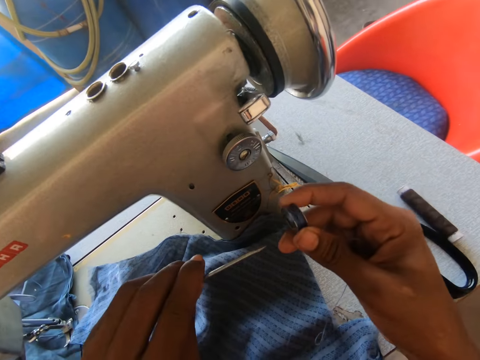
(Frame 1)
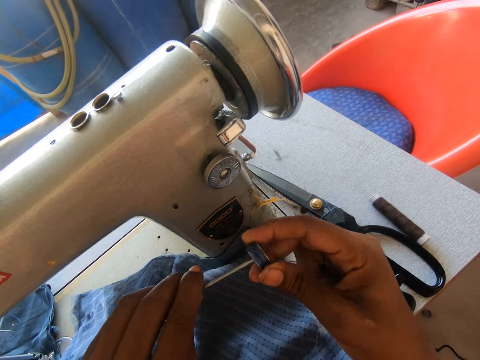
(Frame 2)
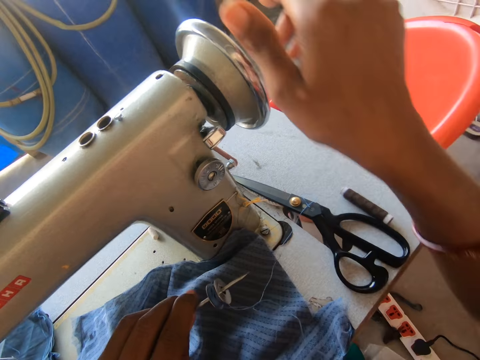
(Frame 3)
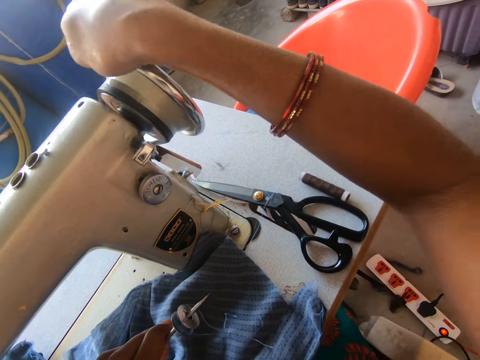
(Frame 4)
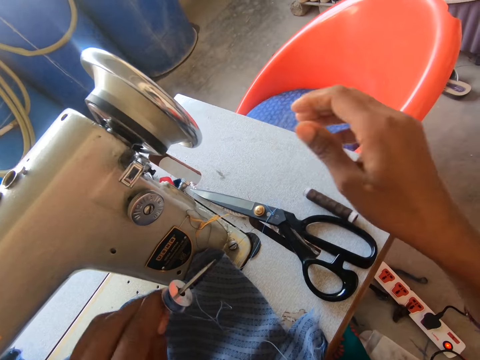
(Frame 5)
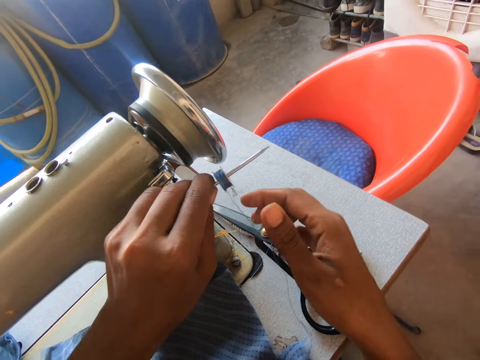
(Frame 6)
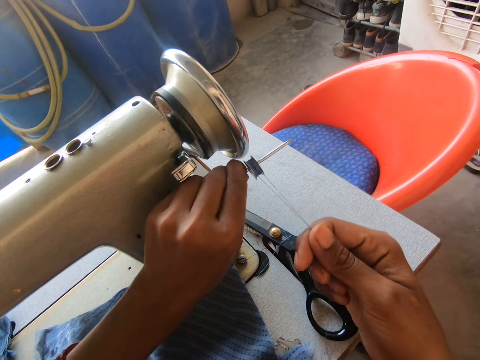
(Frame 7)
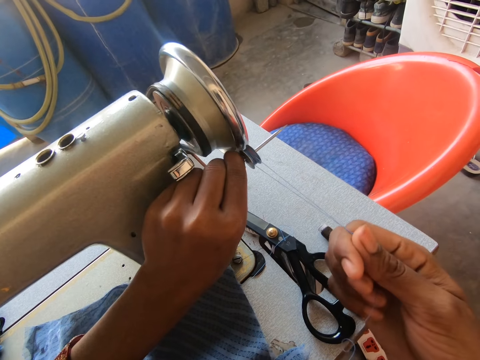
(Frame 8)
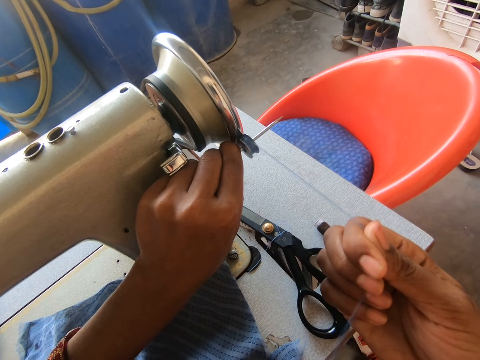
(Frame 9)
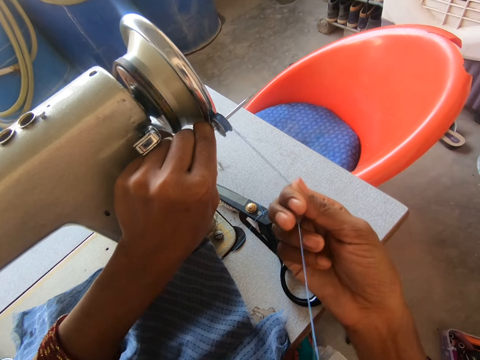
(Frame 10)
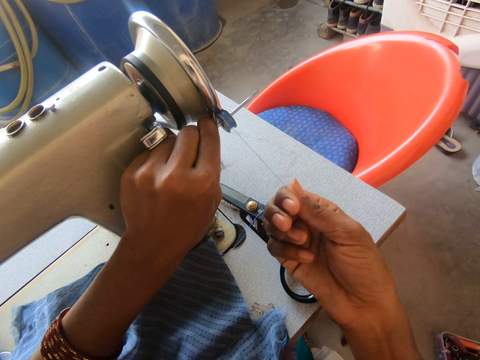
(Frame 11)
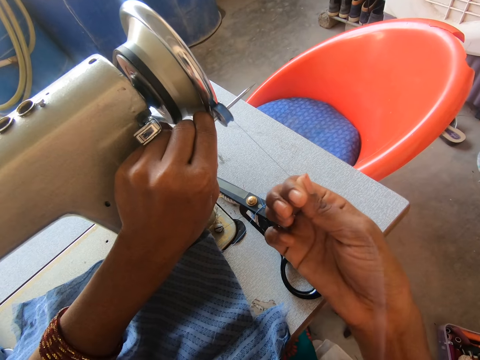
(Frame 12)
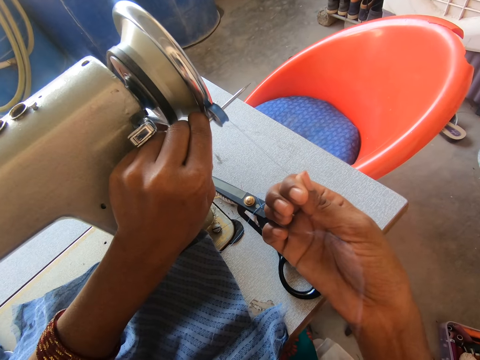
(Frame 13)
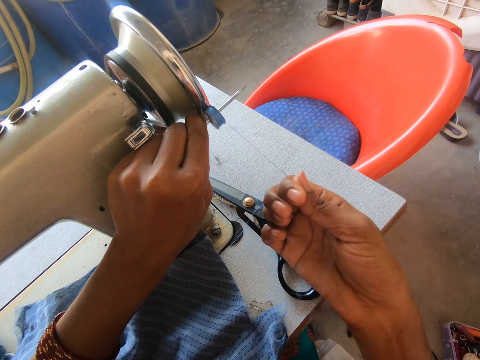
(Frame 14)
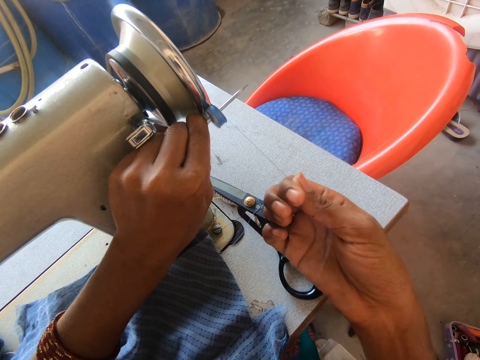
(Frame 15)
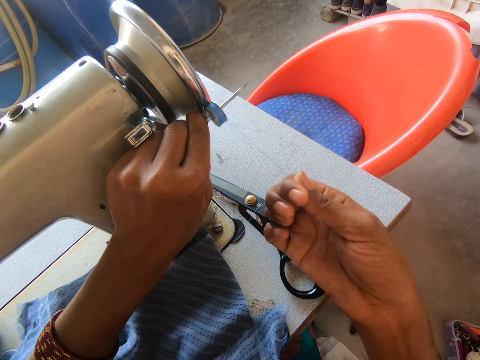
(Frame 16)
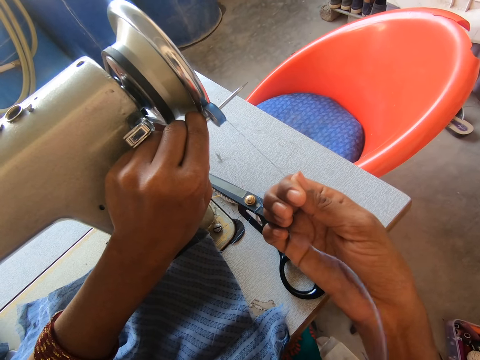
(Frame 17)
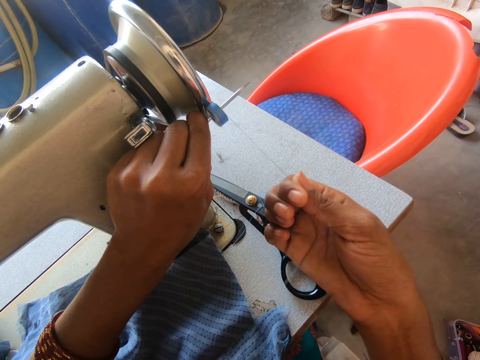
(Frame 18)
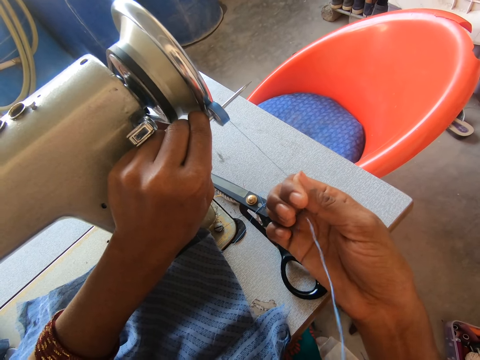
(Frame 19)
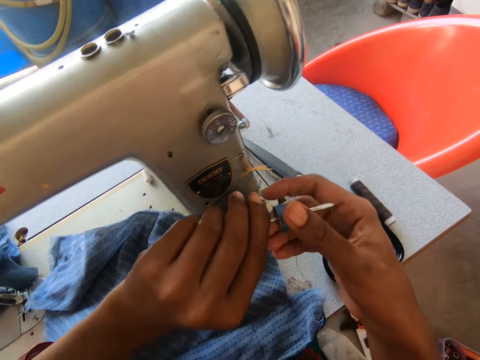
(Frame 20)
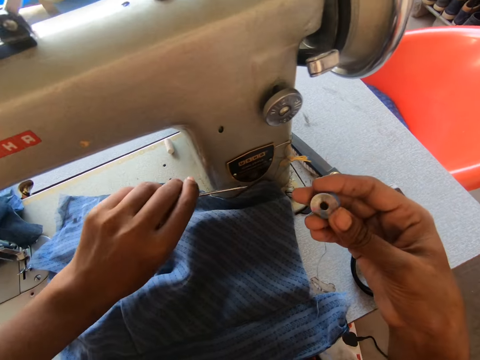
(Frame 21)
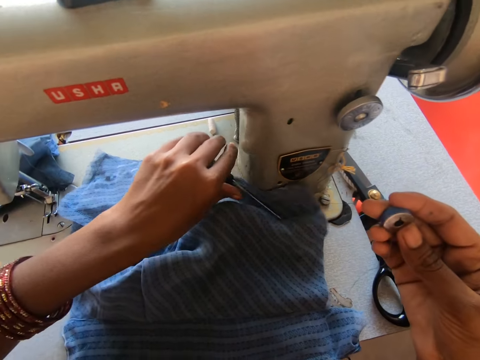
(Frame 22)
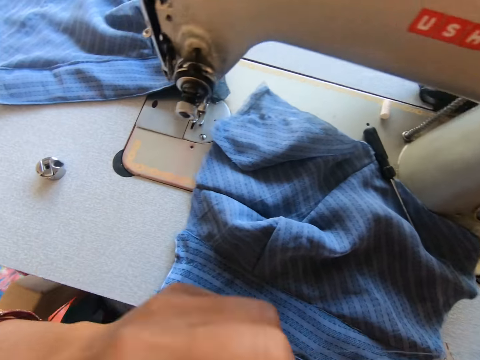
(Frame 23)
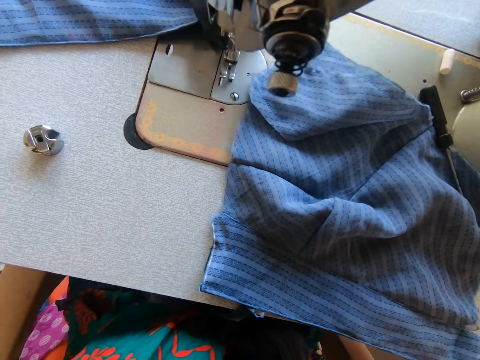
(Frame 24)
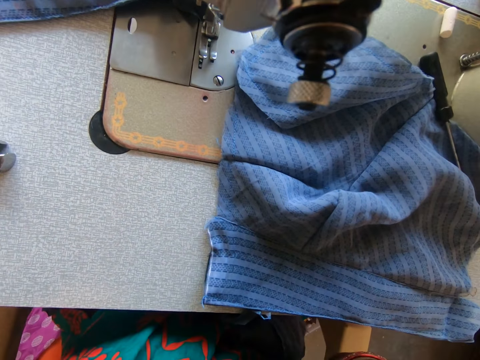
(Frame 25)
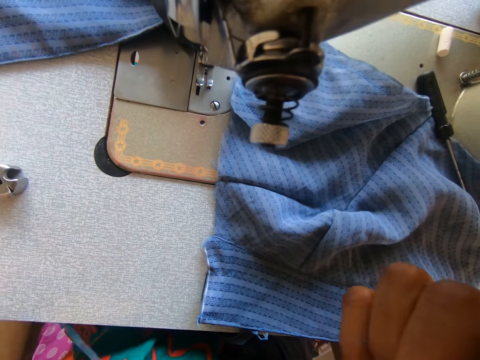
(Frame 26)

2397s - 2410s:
The camera wearer picks up a screwdriver from the back of the sewing machine. They put the bobbin in the screwdriver. They rotate the balance wheel of the sewing machine. They hold the bobbin on the balance wheel. They roll the thread on the bobbin with the sewing machine. They remove the bobbin from the screwdriver. They drop the screwdriver on the cloth on the sewing machine.

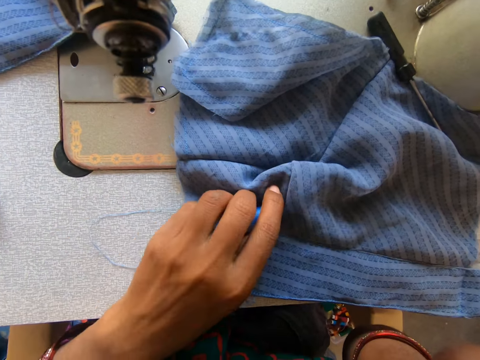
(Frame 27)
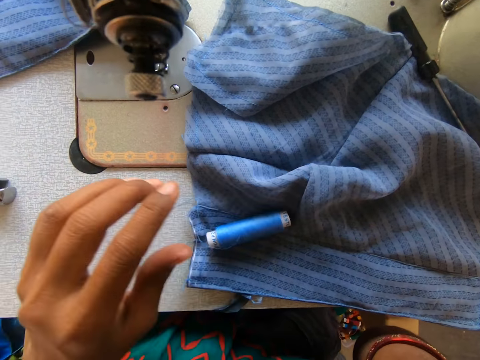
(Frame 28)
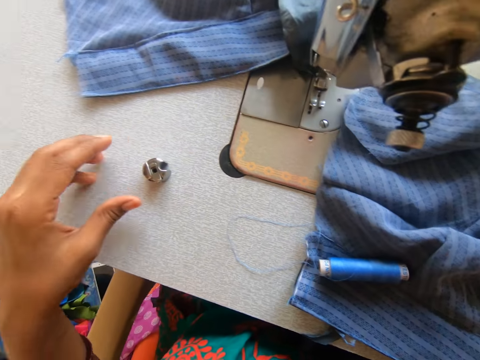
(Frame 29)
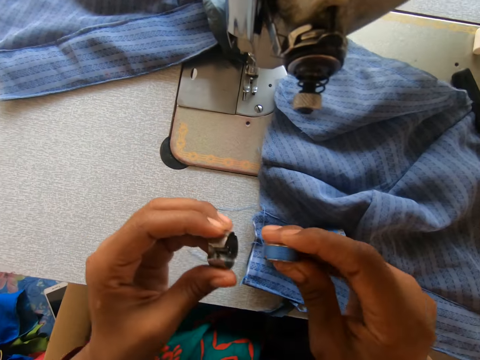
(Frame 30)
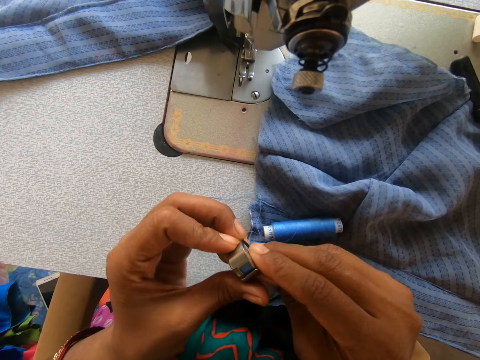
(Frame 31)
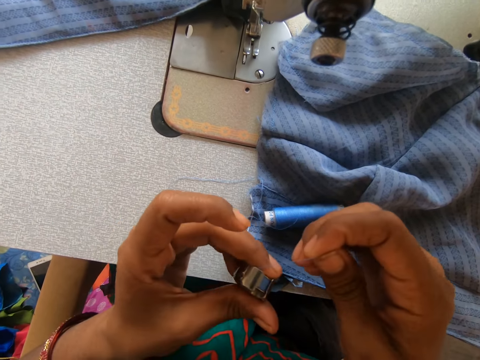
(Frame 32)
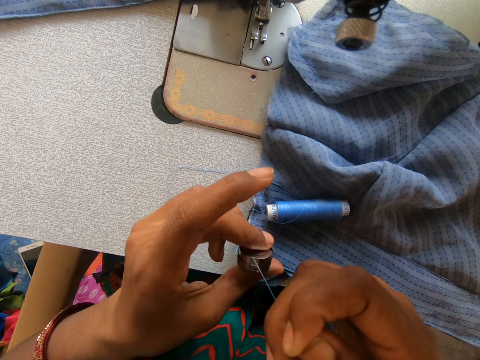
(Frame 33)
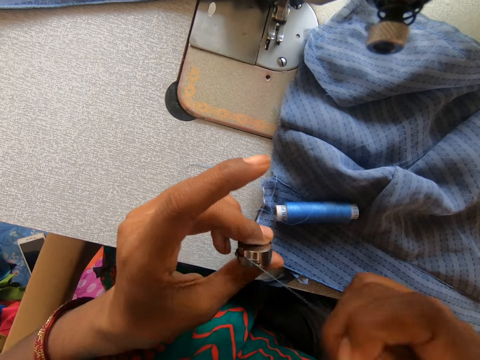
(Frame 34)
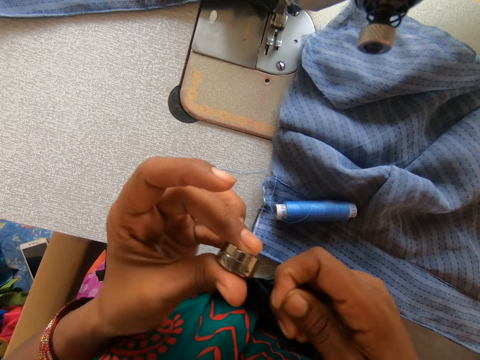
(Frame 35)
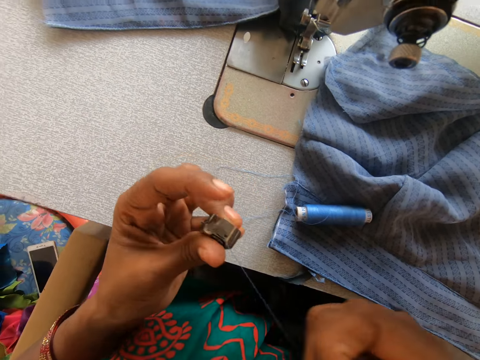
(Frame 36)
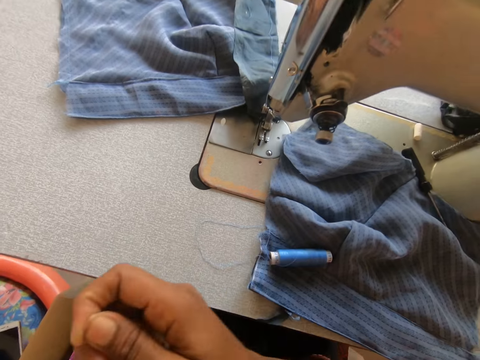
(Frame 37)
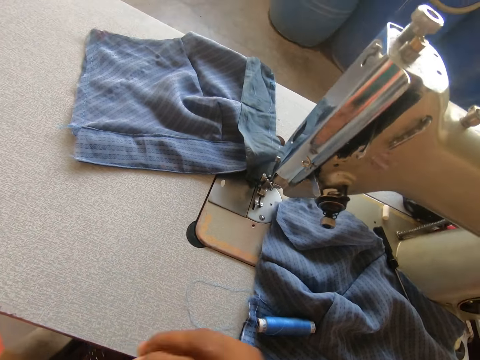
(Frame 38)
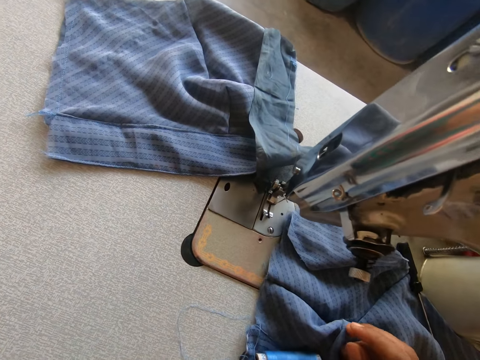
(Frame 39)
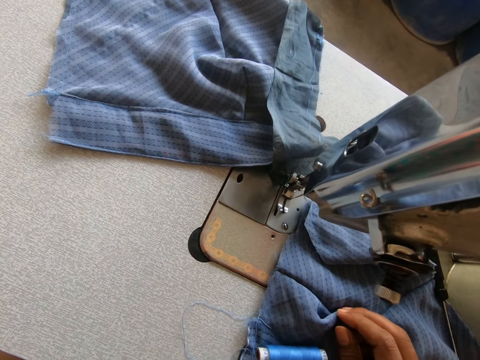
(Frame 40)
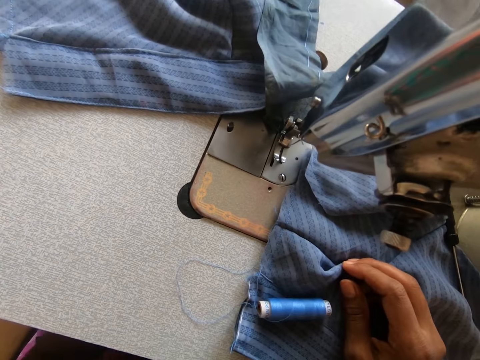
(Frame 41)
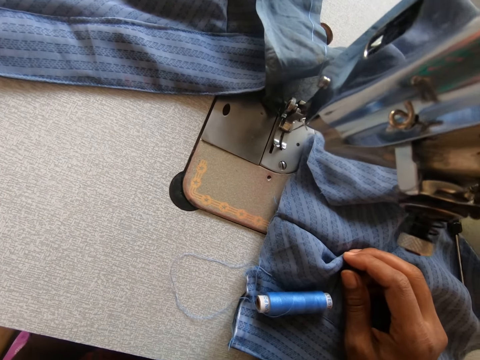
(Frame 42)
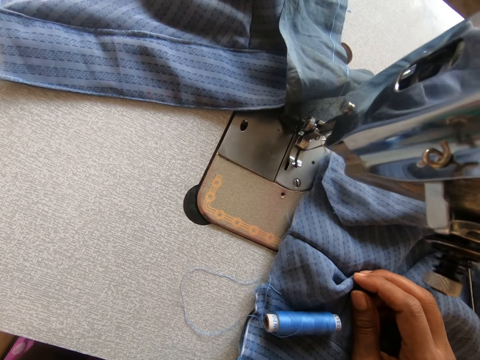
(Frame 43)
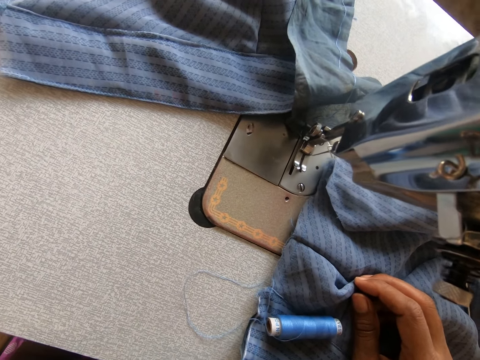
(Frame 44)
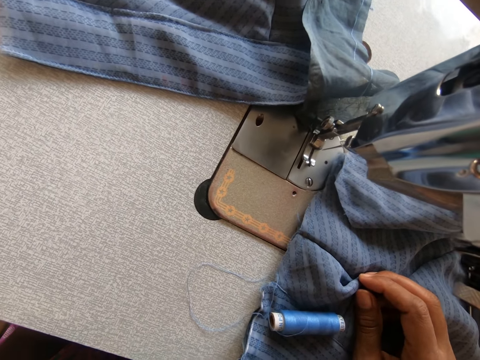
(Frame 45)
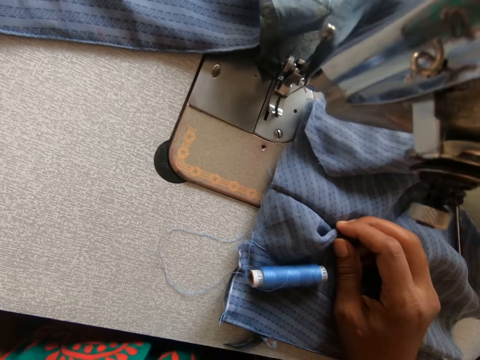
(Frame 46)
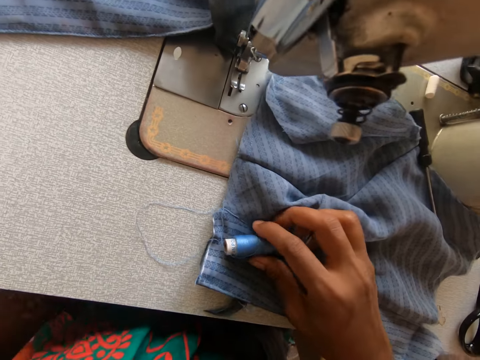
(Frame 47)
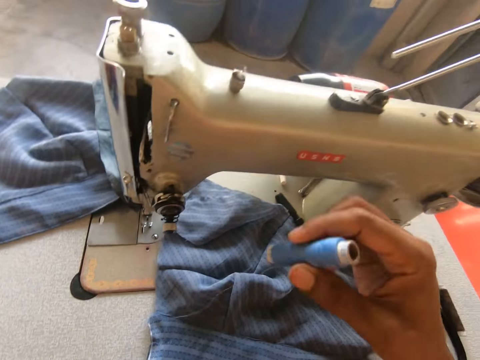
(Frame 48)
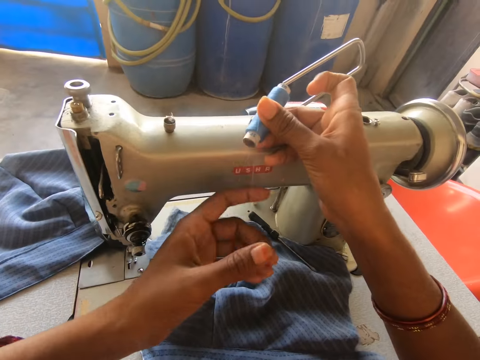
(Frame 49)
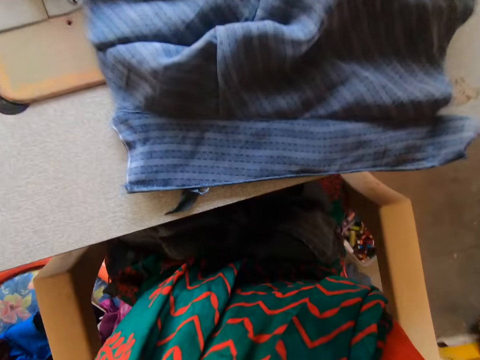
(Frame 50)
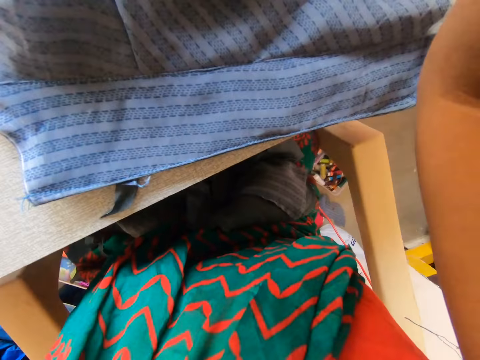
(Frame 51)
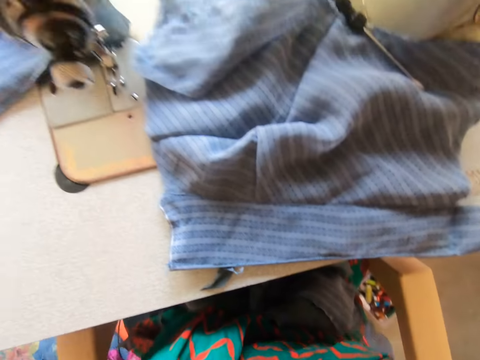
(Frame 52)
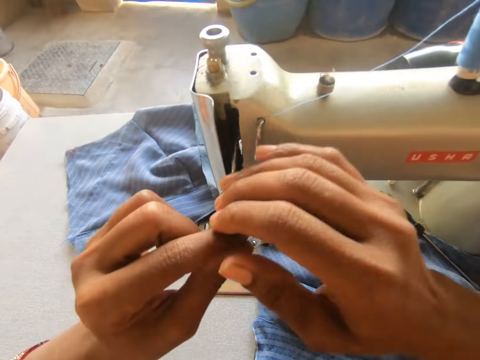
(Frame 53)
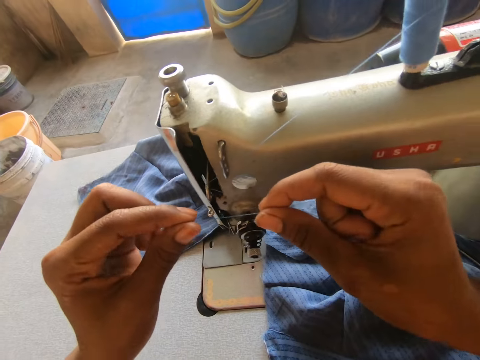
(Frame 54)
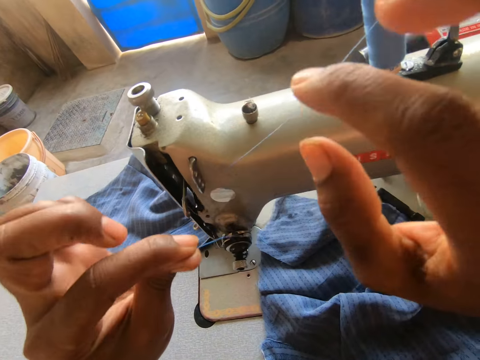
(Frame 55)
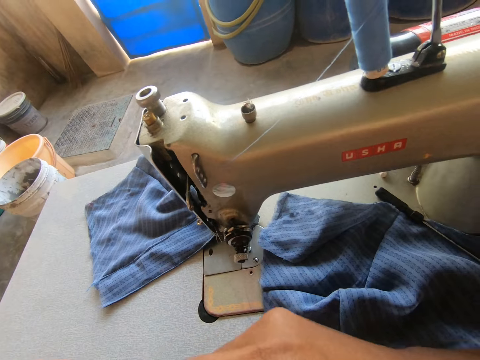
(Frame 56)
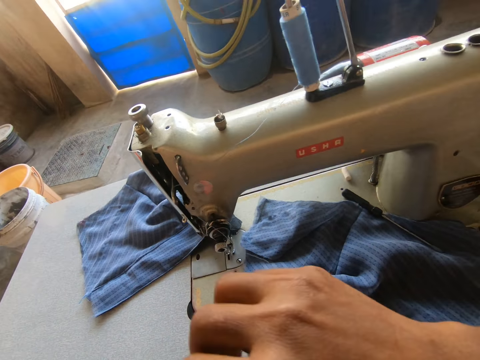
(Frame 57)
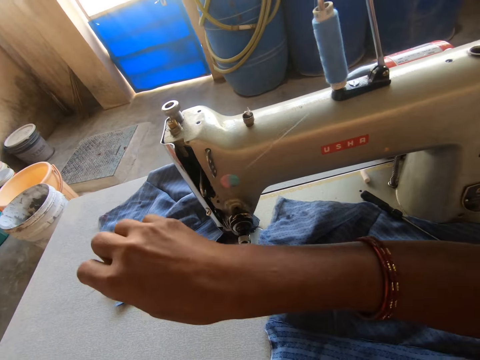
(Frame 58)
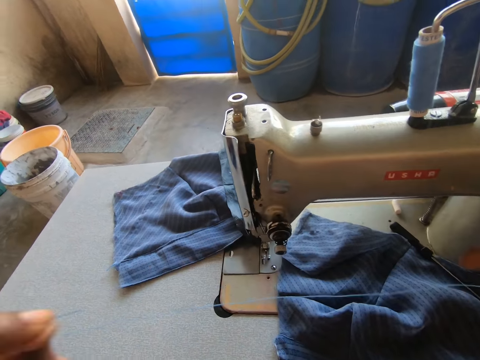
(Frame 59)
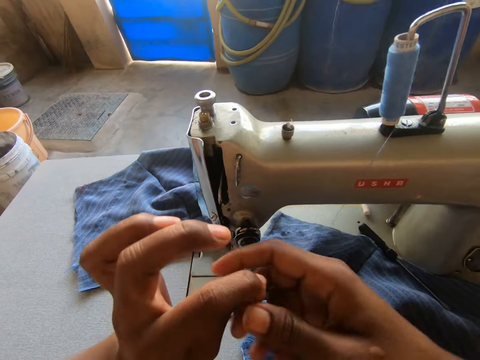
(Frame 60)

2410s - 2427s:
The camera wearer drops the thread on the cloth on the sewing machine. She picks up the sewing machine shuttle on the sewing machine with her left hand. She puts the bobbin into the sewing machine shuttle. She pulls a thread. She looks at the sewing machine. She puts a sewing thread on the sewing machine. She picks up the thread on the cloth on the sewing machine with her right hand. She looks at the cloth. She passes the thread through the sewing machine. She pulls the sewing thread.
